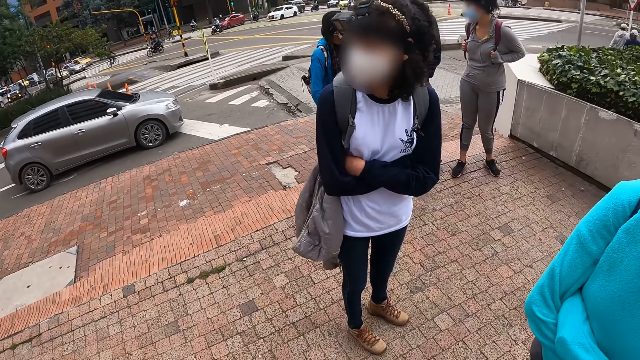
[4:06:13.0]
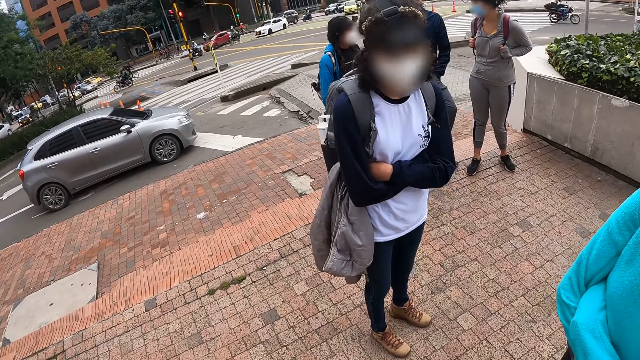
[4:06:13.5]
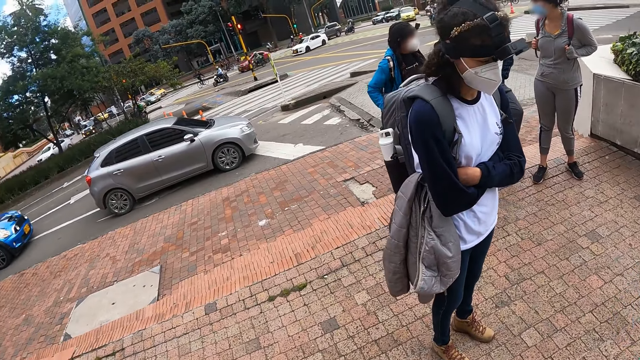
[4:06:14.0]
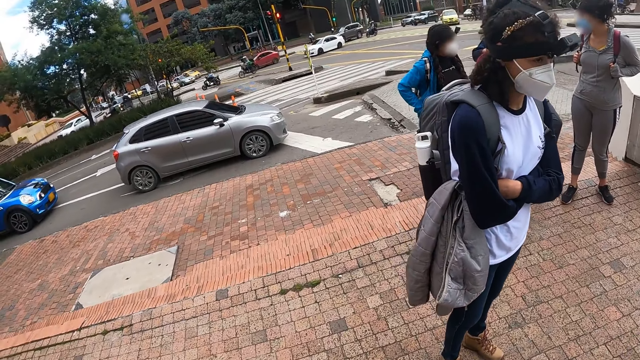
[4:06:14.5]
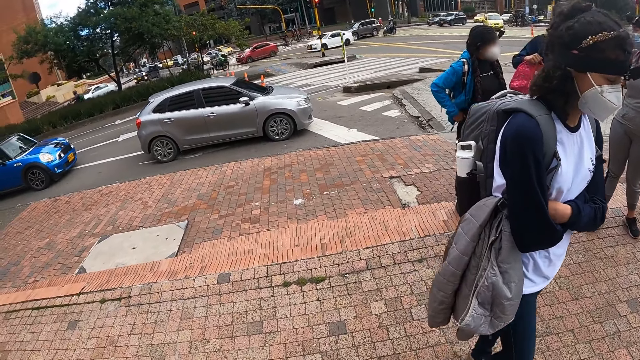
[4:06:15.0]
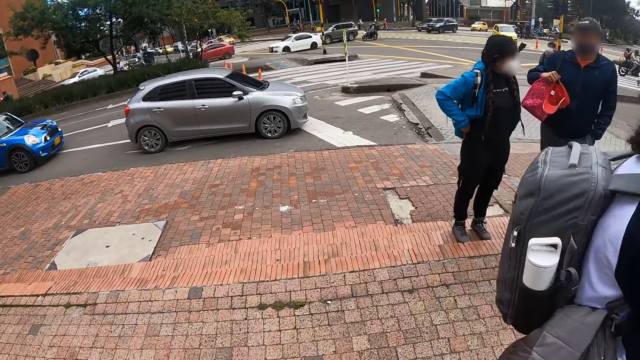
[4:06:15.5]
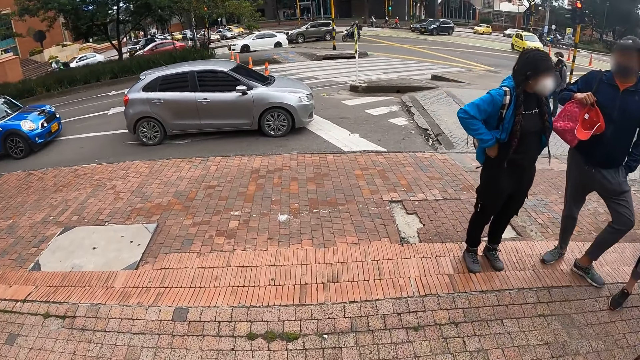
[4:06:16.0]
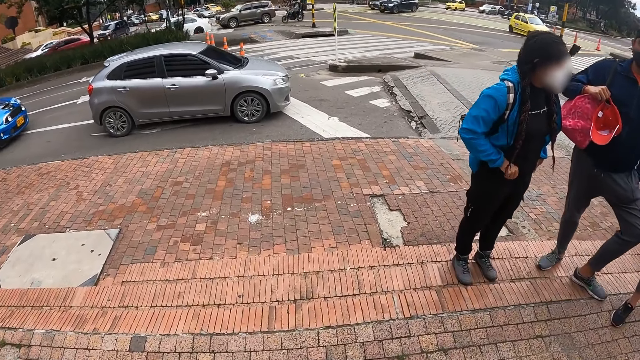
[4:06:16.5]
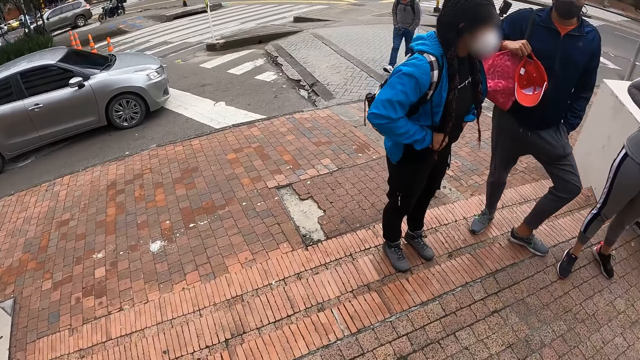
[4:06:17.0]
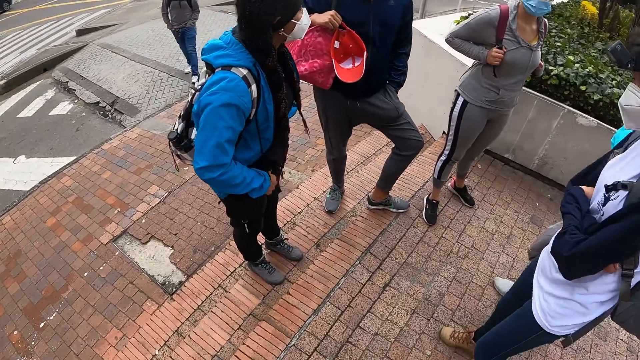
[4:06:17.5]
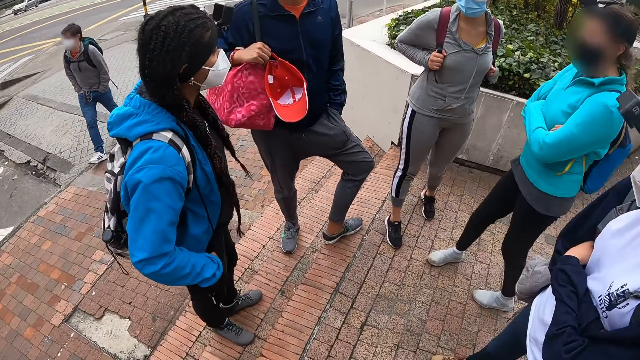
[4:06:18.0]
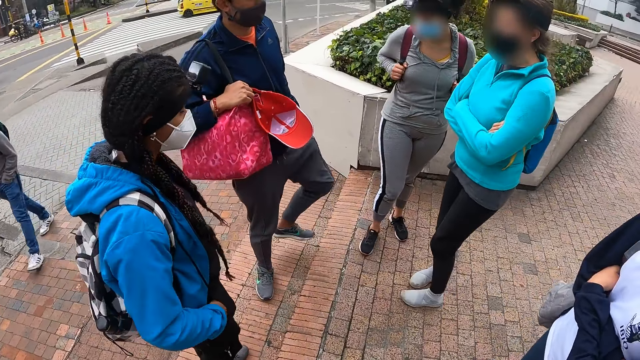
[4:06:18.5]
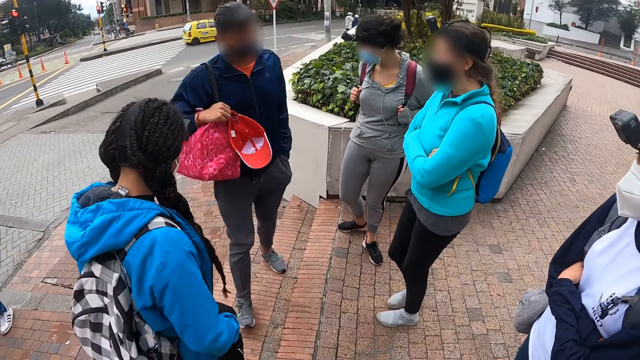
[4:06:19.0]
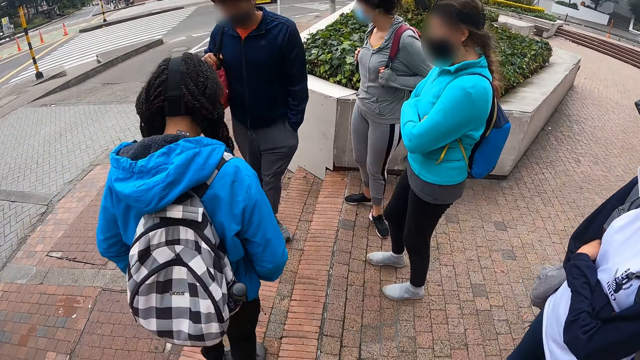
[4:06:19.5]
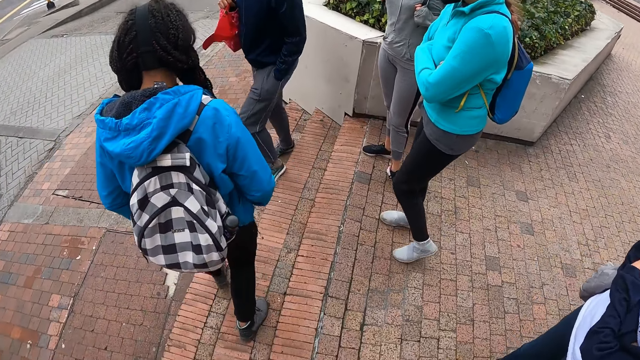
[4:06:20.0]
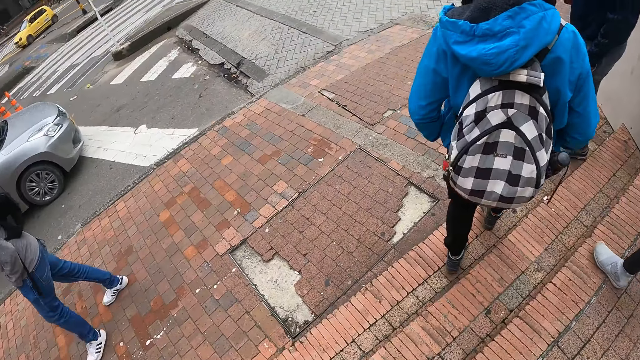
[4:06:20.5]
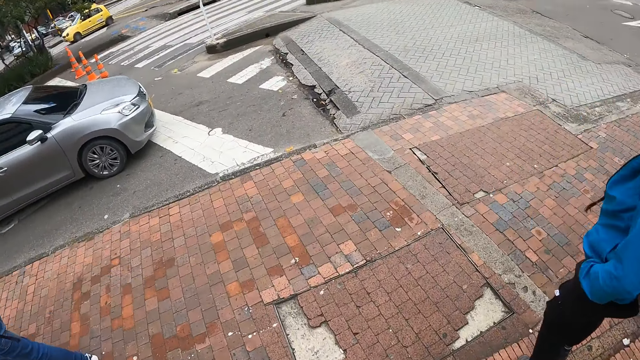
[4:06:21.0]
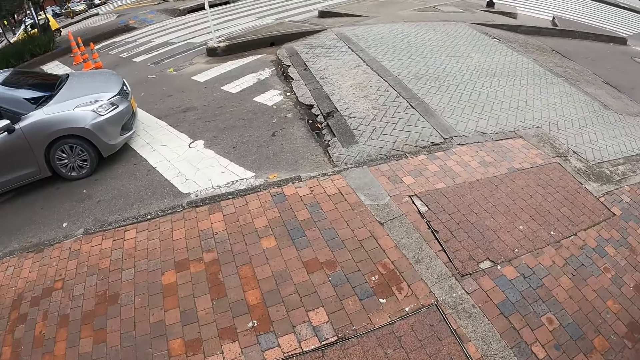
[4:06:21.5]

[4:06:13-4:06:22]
The camera wearer walks.

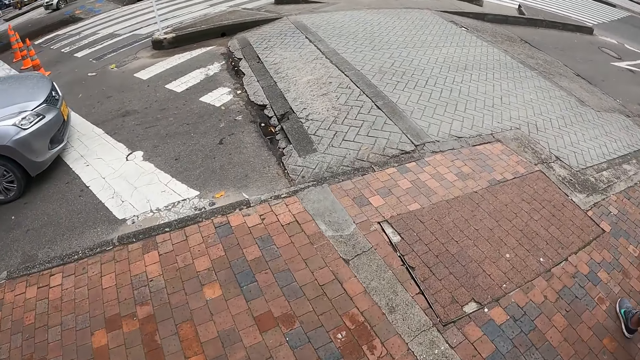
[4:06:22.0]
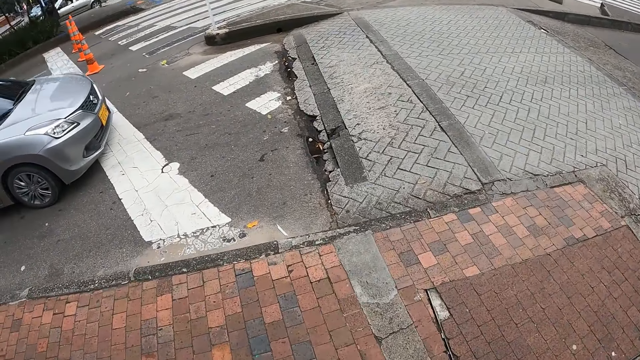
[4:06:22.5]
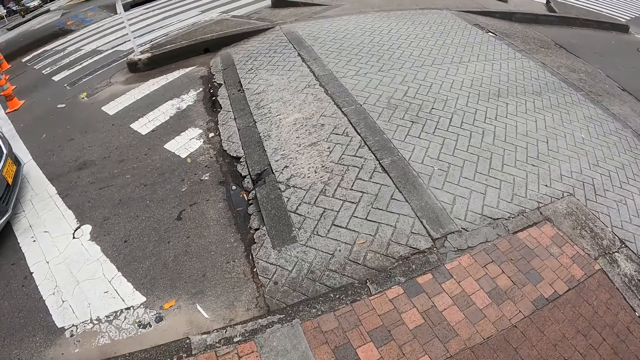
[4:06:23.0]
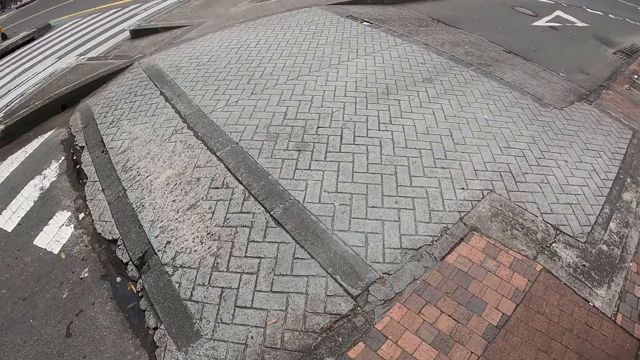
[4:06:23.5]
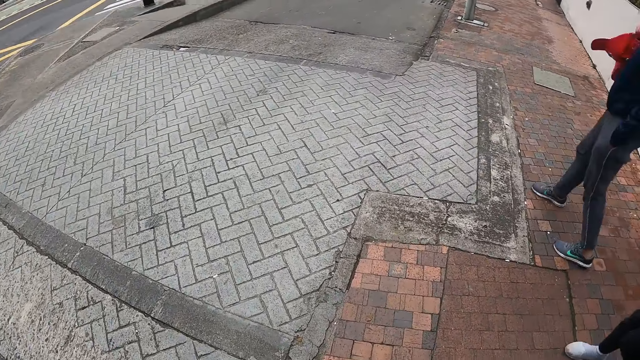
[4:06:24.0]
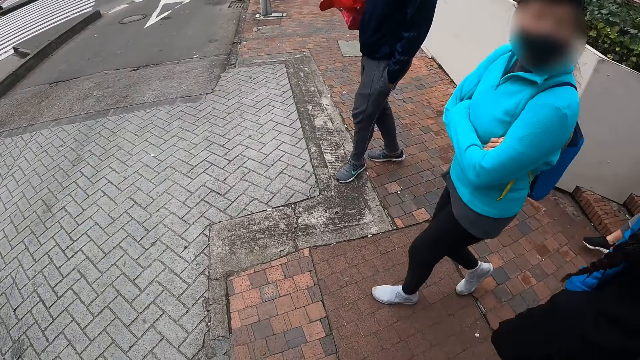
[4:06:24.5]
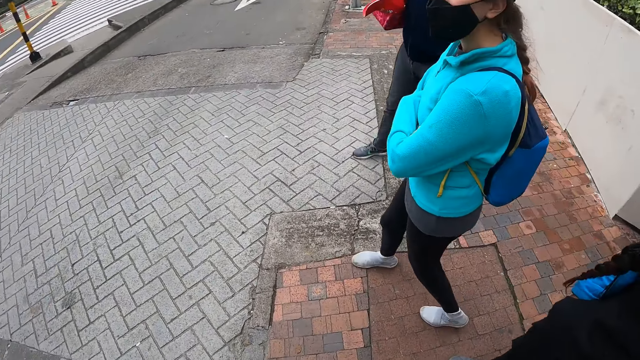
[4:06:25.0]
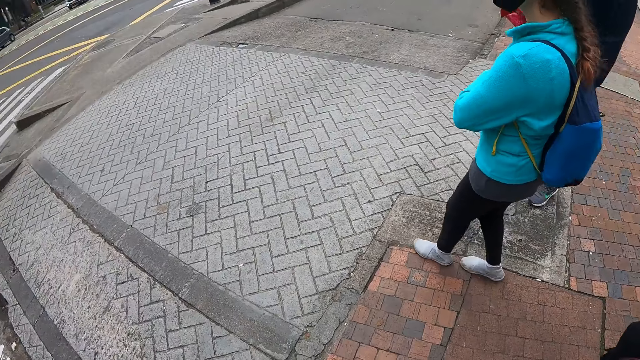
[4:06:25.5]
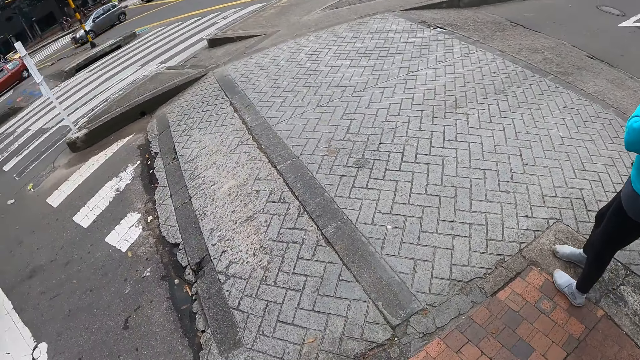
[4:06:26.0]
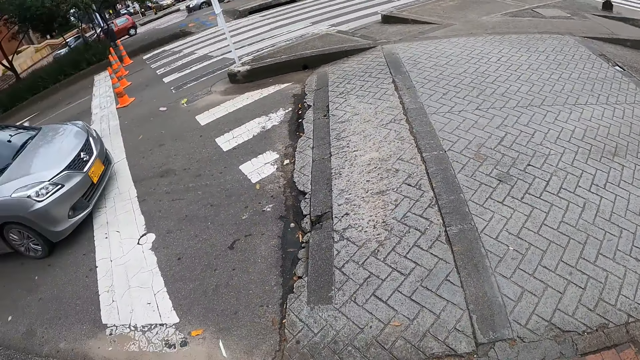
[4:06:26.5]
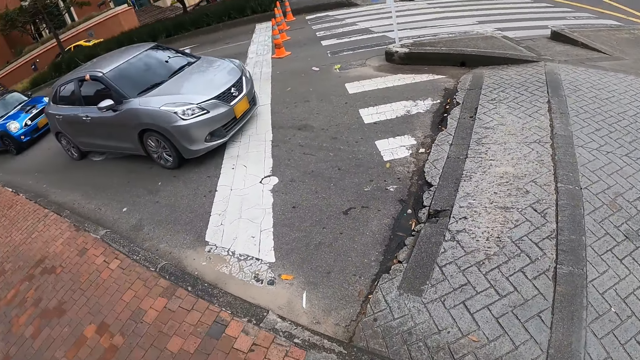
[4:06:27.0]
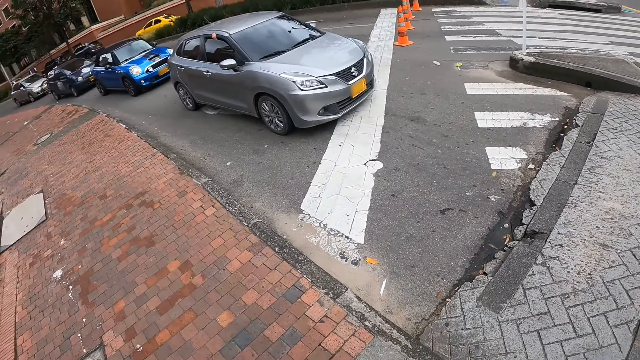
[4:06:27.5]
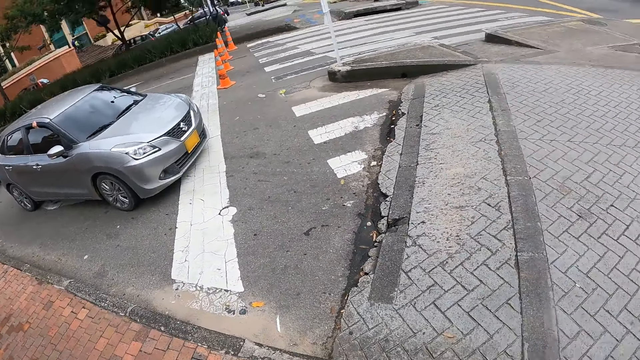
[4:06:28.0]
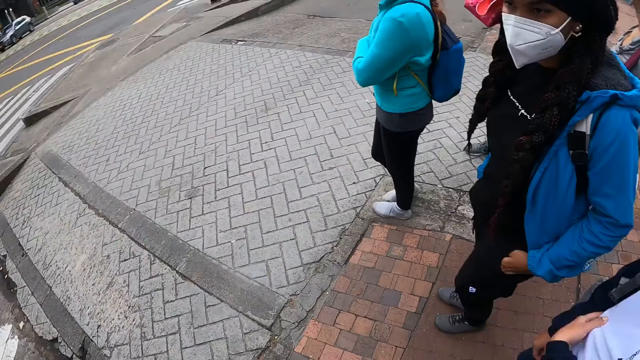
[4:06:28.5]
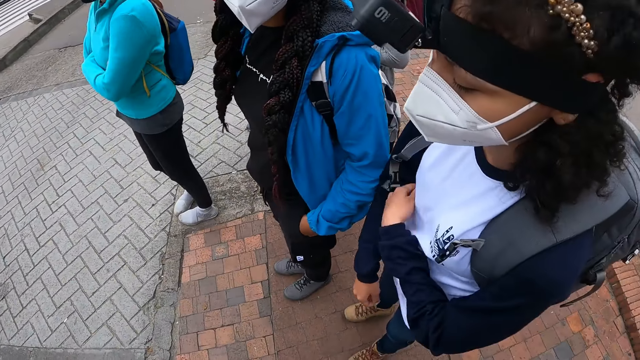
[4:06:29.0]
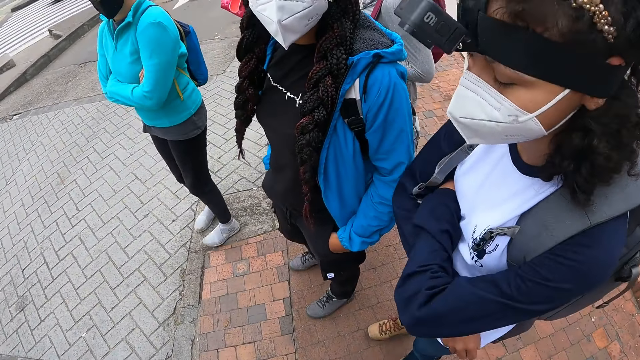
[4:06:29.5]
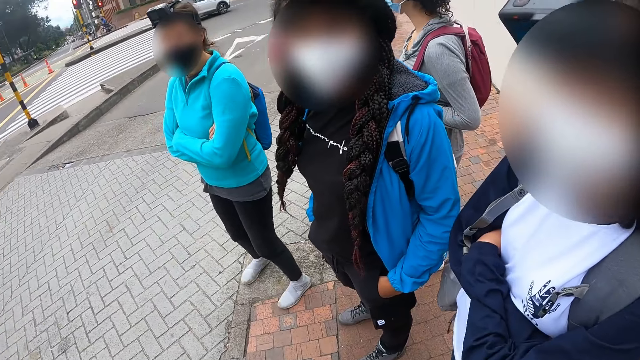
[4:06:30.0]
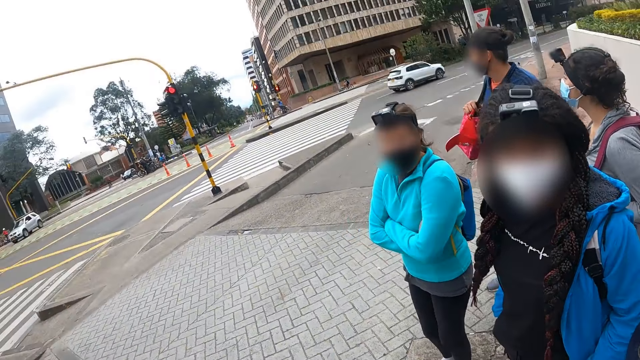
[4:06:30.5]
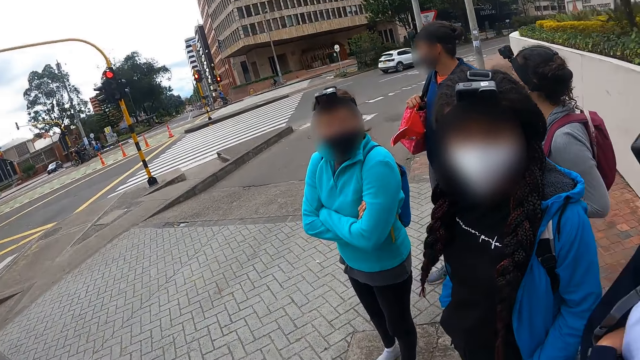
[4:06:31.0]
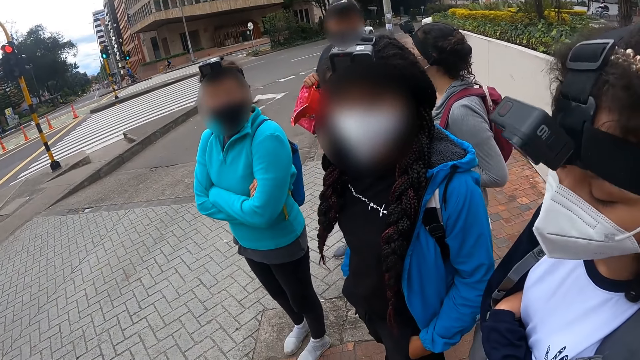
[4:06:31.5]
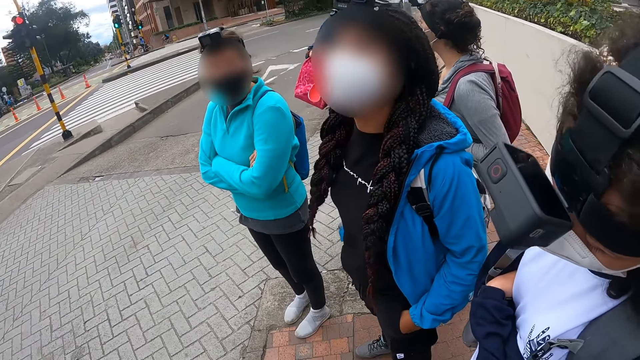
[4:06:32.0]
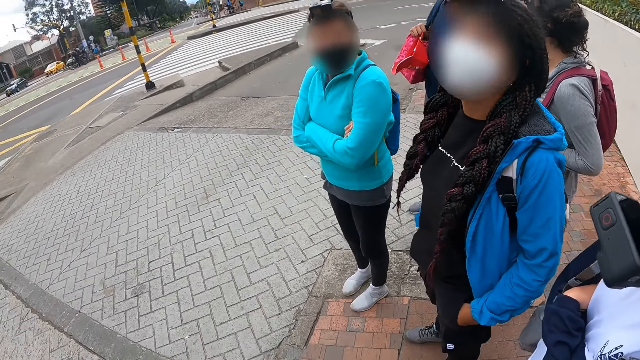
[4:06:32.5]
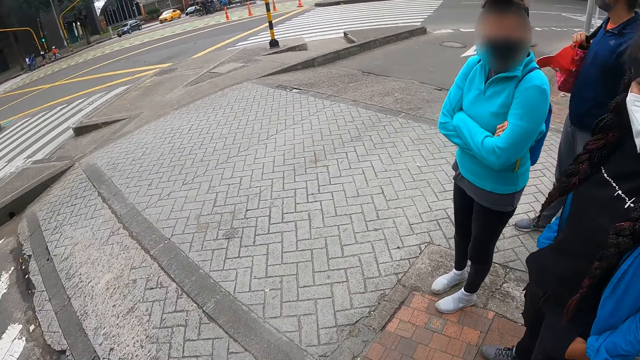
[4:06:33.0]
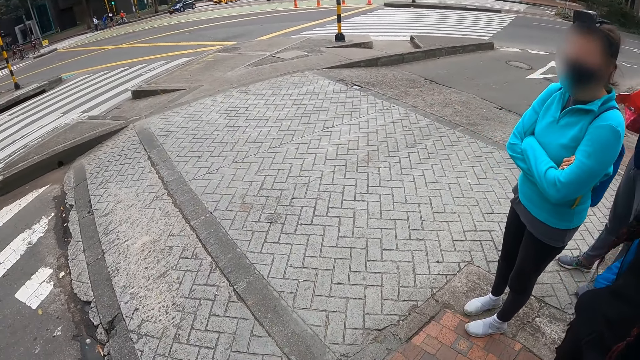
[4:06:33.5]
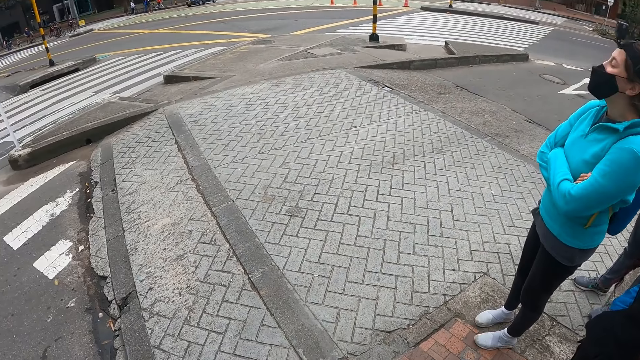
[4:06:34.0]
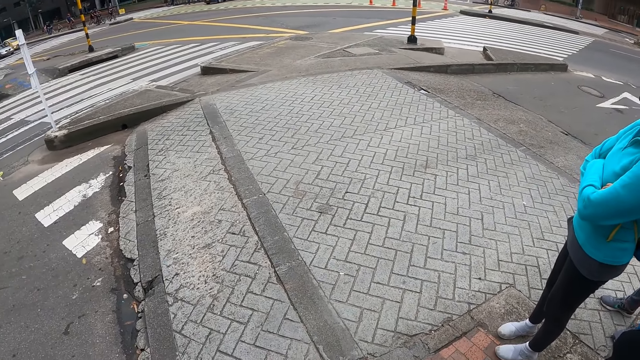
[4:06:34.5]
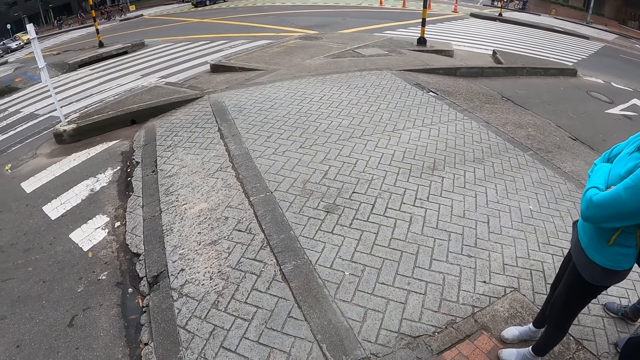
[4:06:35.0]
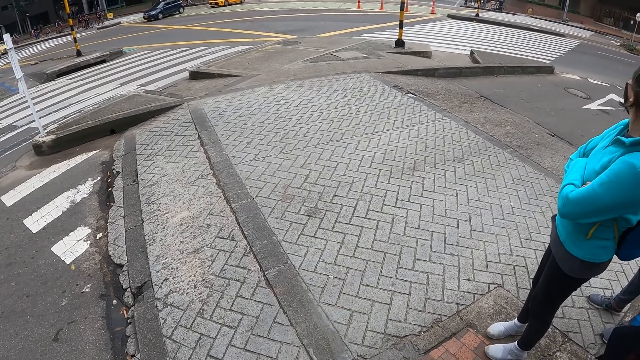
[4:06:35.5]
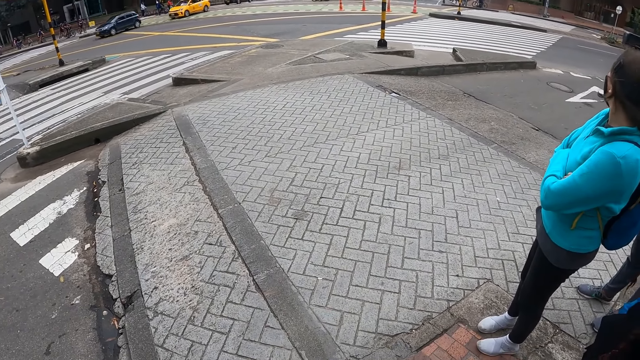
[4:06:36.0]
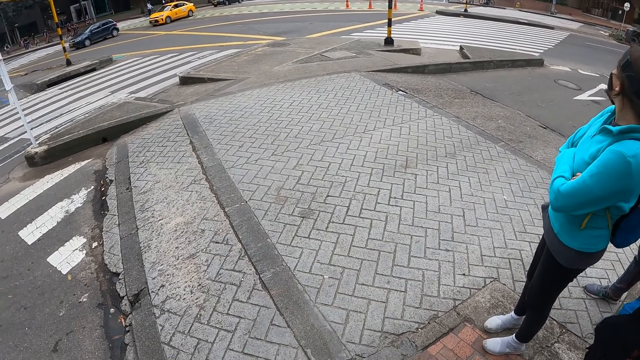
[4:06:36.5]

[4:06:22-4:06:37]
The camera wearer looks around. They stop at the carbro road with a lady, two other ladies and another lady. They look around.
